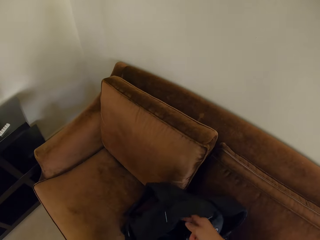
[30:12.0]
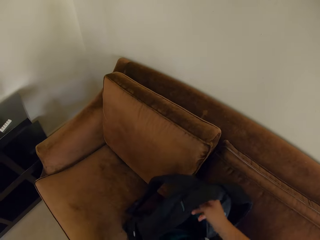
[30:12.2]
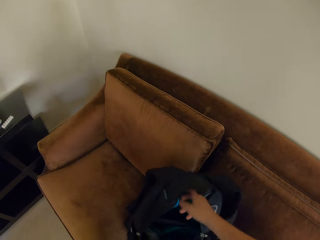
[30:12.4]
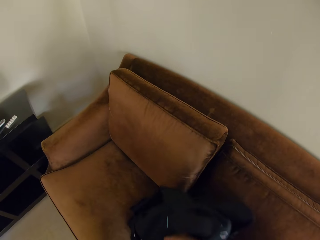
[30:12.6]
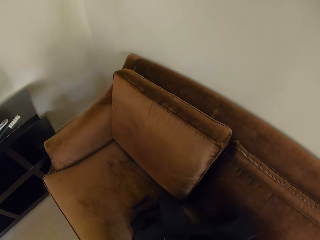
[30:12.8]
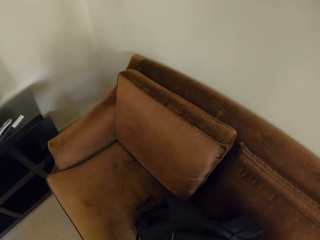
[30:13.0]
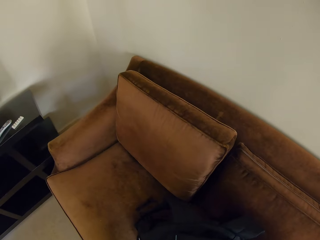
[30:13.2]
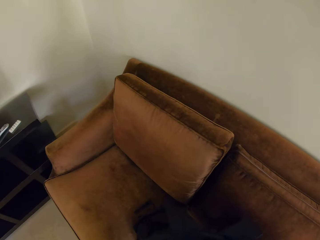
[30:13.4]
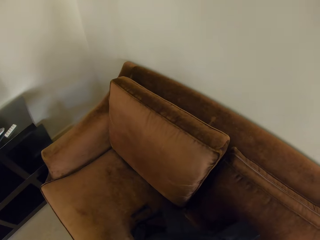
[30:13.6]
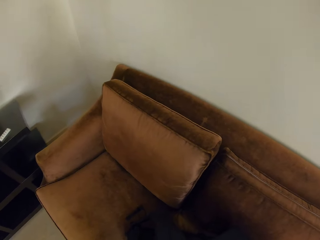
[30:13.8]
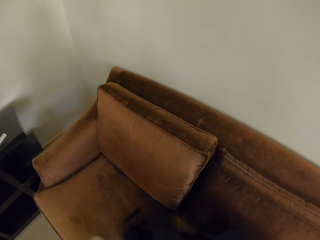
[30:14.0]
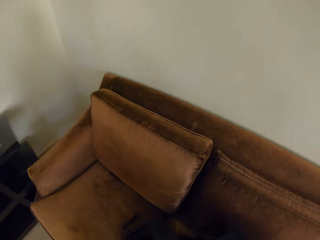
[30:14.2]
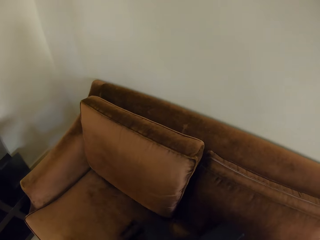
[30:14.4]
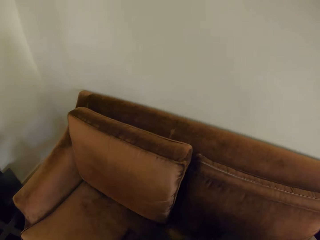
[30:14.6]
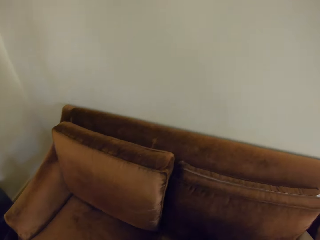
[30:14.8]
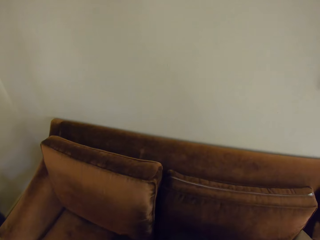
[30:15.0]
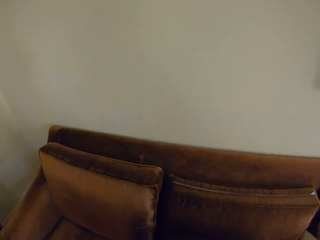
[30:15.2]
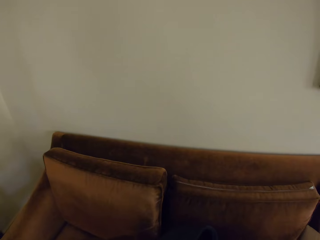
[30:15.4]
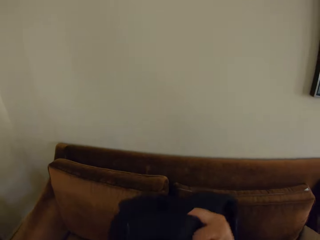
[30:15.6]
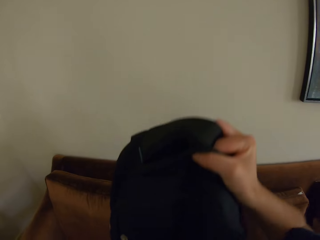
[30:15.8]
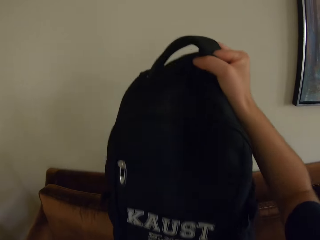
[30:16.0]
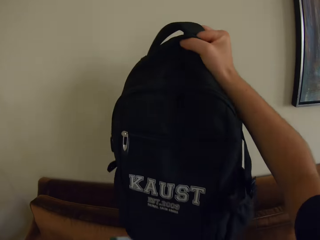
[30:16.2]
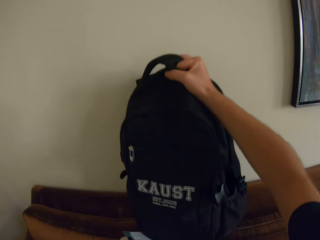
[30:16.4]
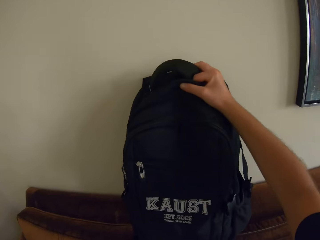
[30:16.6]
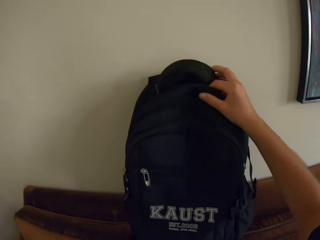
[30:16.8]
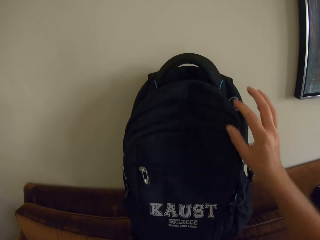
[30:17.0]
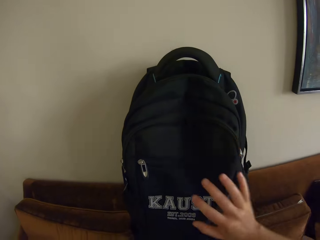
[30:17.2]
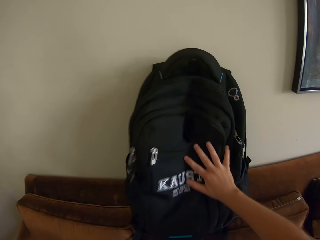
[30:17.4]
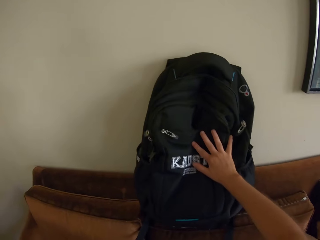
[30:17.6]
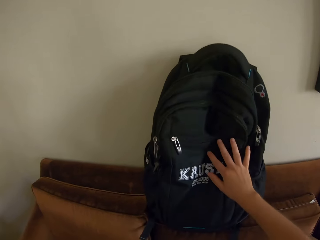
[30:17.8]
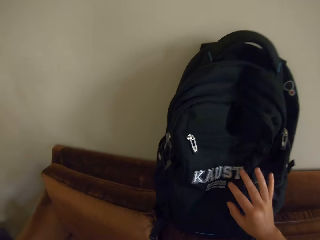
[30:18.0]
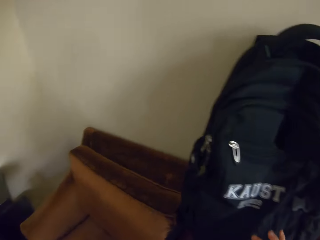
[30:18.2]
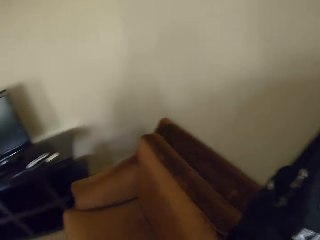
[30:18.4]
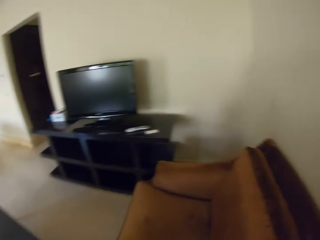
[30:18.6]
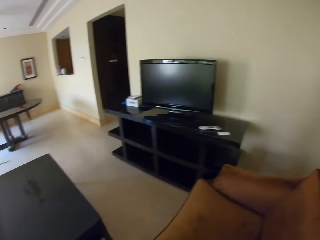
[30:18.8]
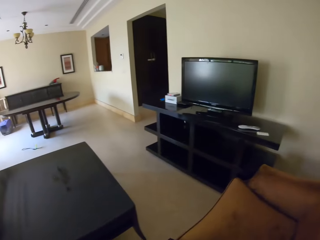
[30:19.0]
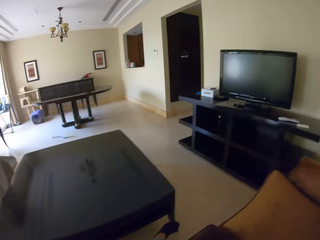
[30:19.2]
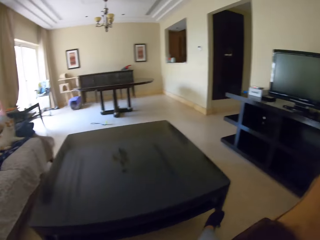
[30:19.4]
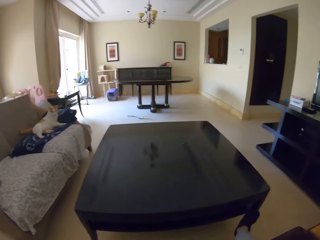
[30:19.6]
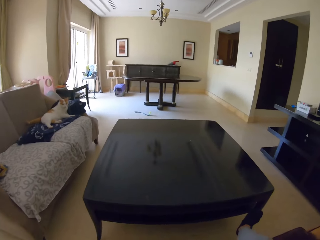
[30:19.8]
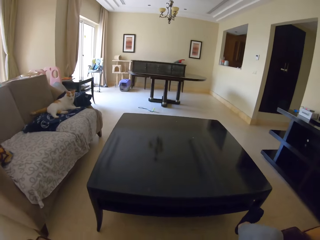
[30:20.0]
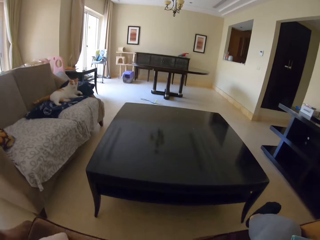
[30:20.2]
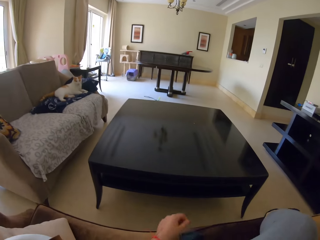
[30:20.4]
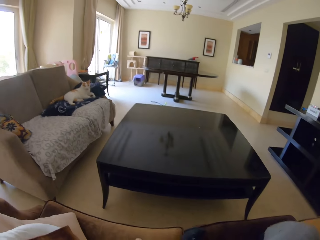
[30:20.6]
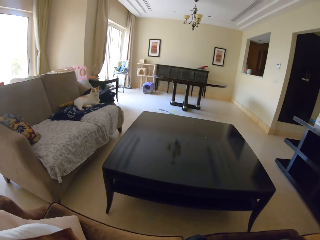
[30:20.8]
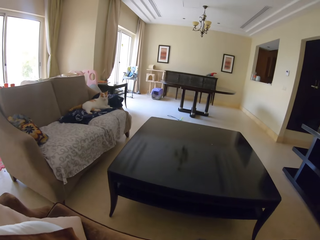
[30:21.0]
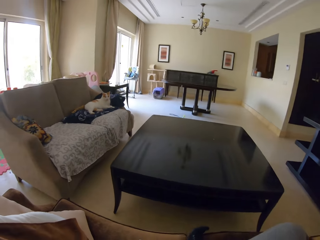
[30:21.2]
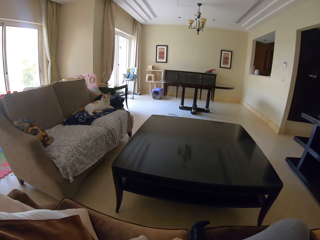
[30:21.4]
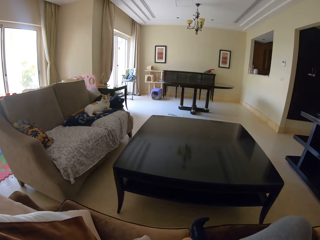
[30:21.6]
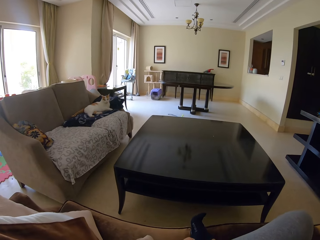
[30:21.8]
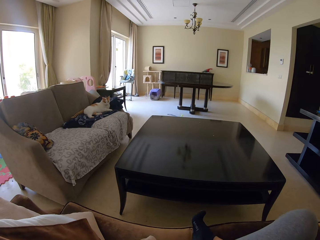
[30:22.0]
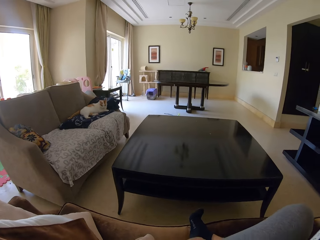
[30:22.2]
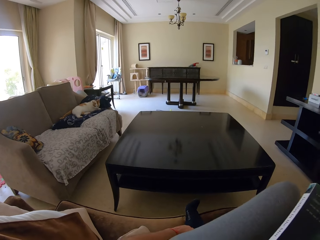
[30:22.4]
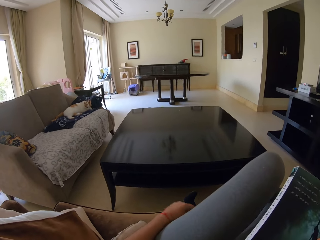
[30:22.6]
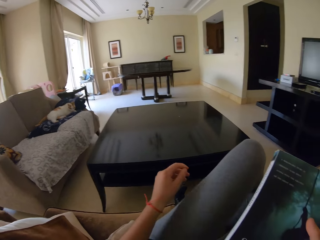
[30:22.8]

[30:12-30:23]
The camera wearer searches inside a bag on the sofa. They lift the bag off the sofa. They place the bag on the sofa's head pillows. They push the bag. They sit down on the sofa and put up their legs on the sofa. They lie on the sofa.

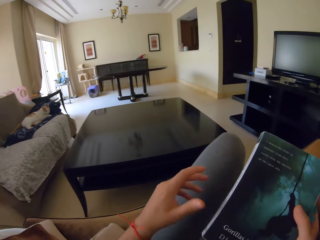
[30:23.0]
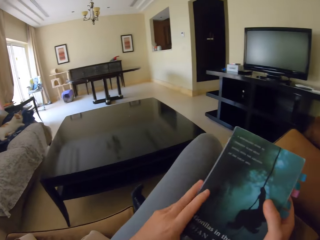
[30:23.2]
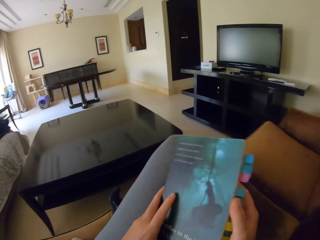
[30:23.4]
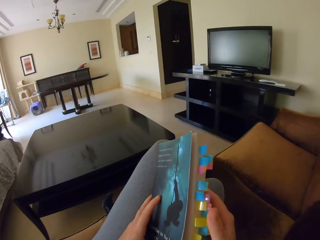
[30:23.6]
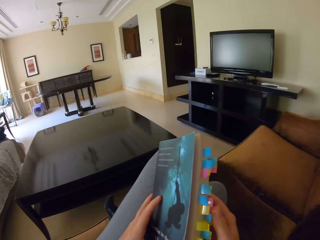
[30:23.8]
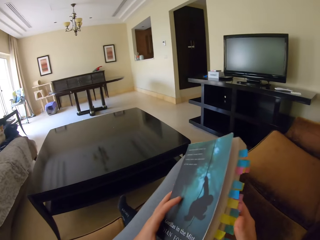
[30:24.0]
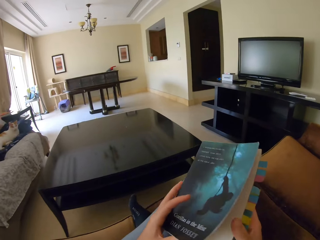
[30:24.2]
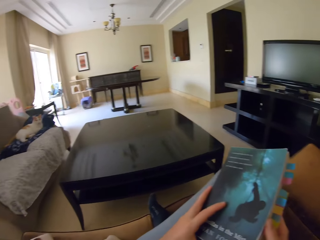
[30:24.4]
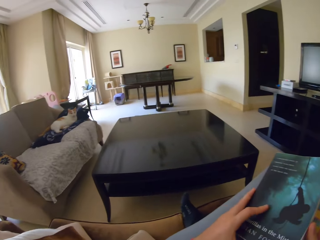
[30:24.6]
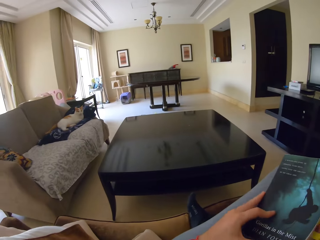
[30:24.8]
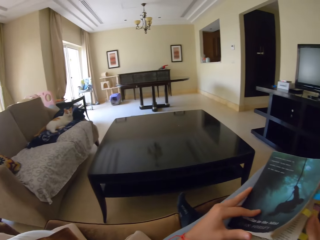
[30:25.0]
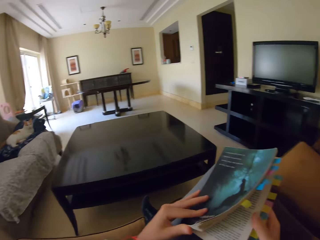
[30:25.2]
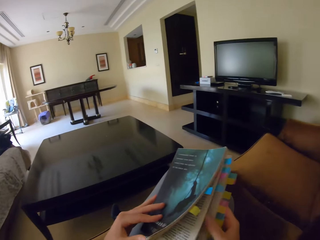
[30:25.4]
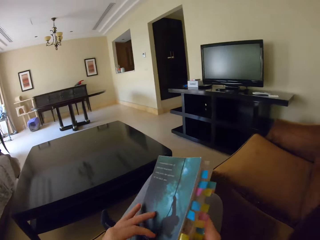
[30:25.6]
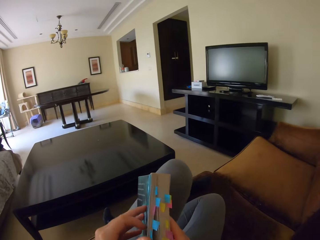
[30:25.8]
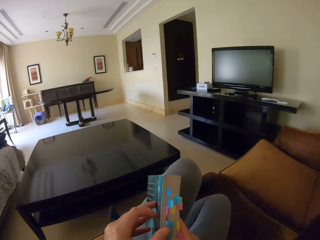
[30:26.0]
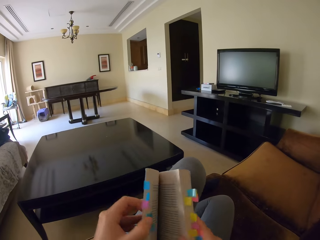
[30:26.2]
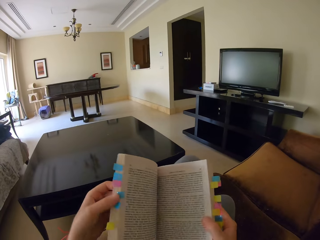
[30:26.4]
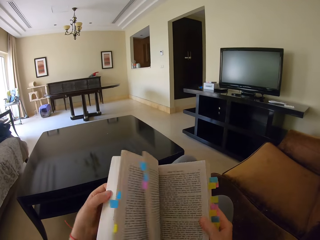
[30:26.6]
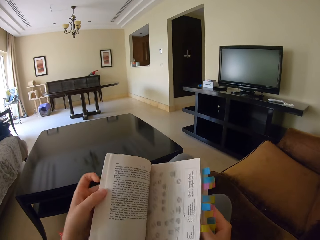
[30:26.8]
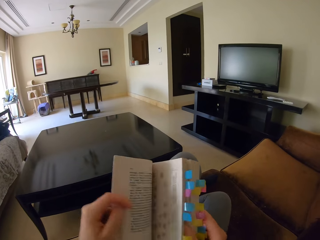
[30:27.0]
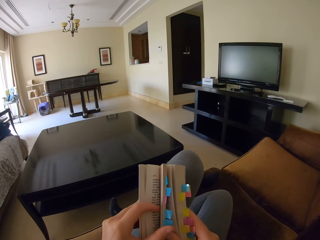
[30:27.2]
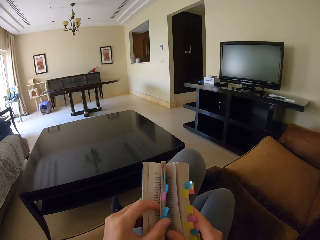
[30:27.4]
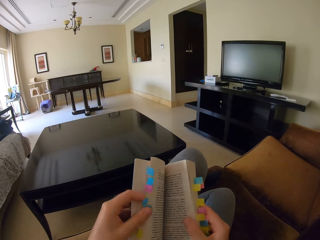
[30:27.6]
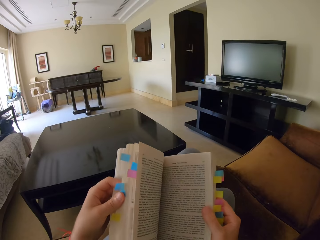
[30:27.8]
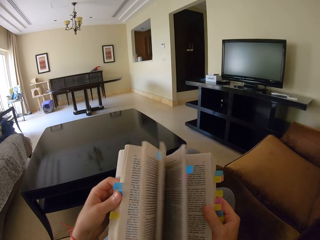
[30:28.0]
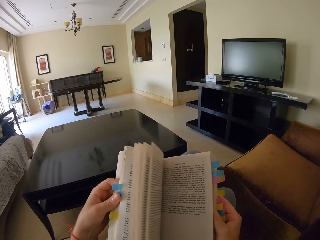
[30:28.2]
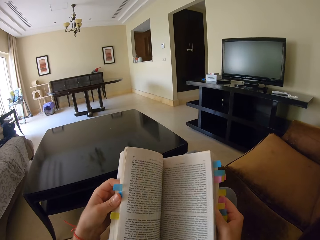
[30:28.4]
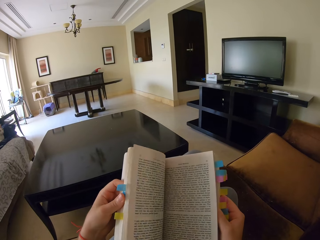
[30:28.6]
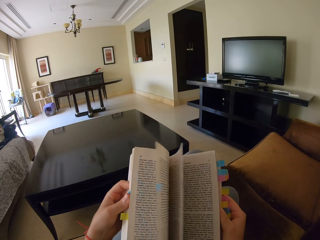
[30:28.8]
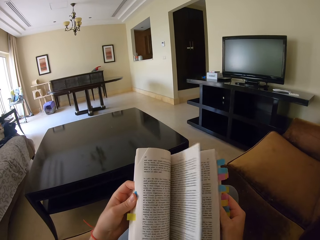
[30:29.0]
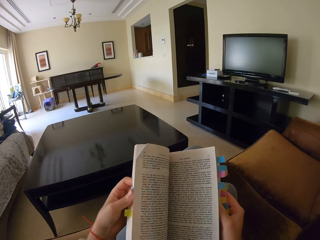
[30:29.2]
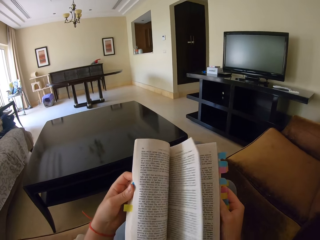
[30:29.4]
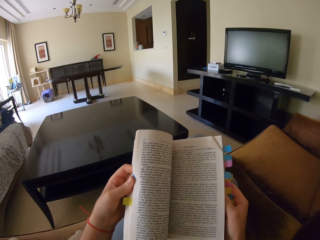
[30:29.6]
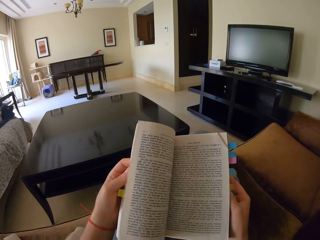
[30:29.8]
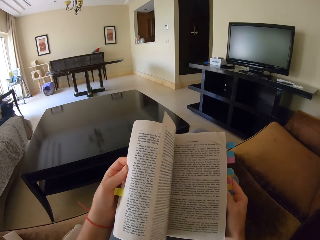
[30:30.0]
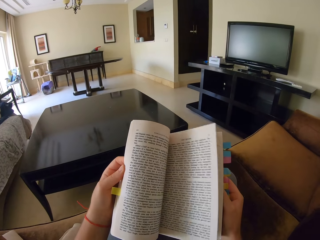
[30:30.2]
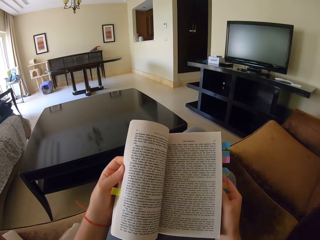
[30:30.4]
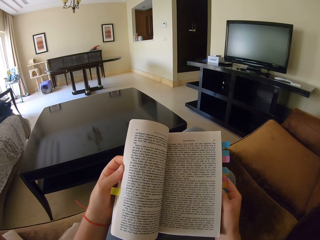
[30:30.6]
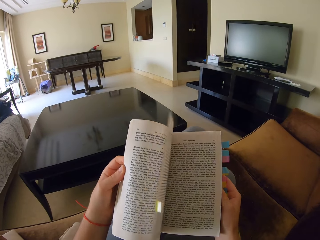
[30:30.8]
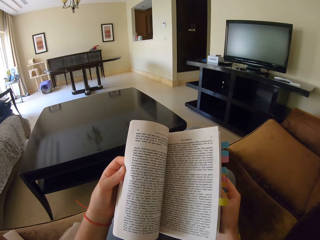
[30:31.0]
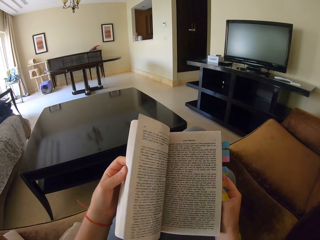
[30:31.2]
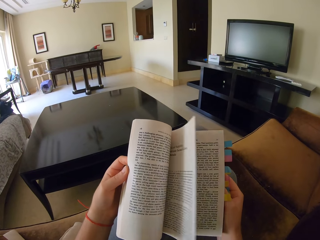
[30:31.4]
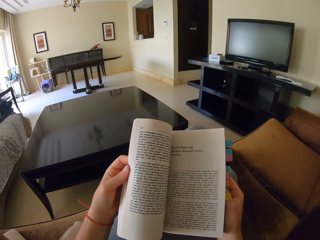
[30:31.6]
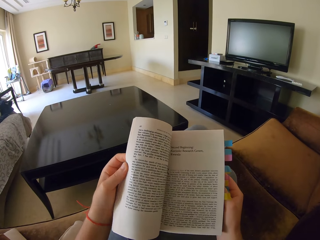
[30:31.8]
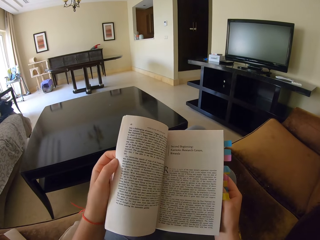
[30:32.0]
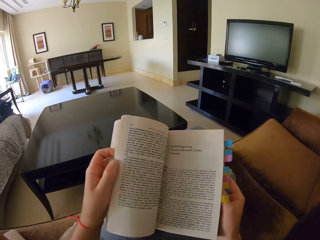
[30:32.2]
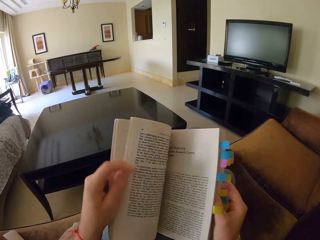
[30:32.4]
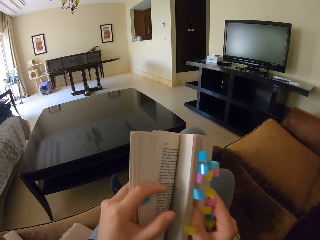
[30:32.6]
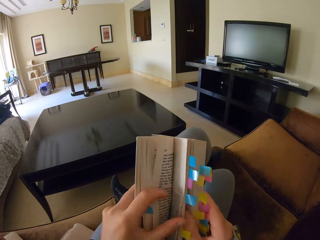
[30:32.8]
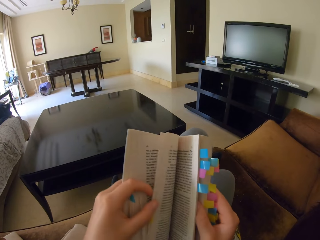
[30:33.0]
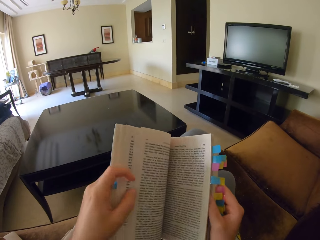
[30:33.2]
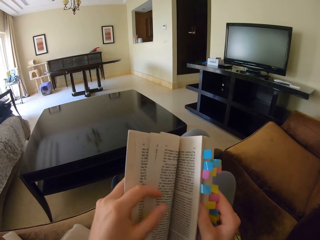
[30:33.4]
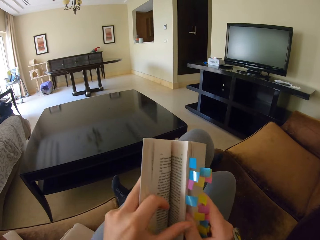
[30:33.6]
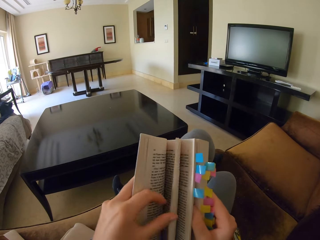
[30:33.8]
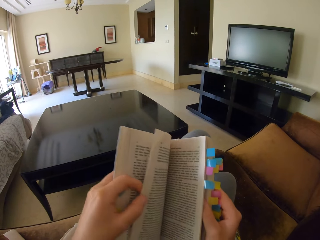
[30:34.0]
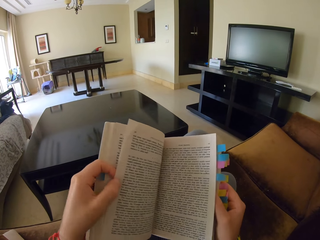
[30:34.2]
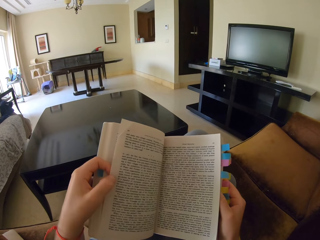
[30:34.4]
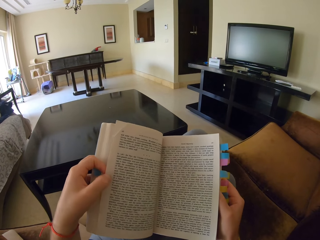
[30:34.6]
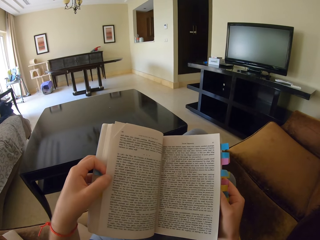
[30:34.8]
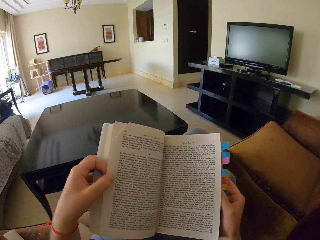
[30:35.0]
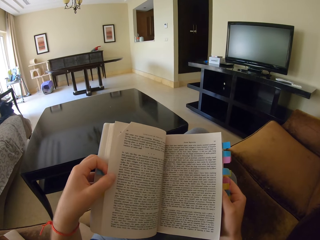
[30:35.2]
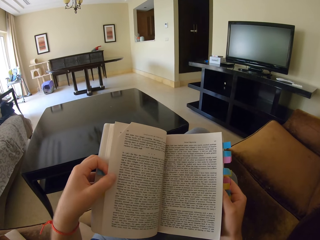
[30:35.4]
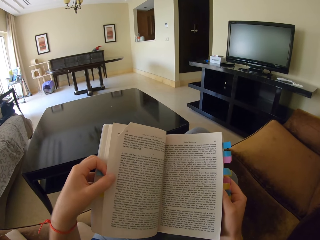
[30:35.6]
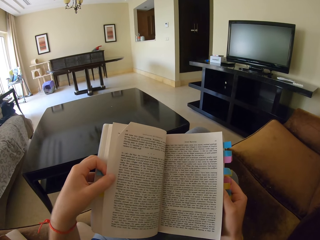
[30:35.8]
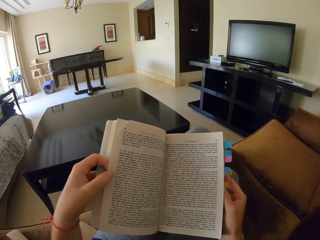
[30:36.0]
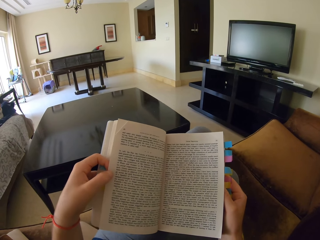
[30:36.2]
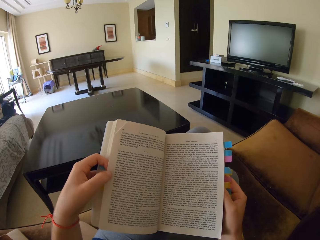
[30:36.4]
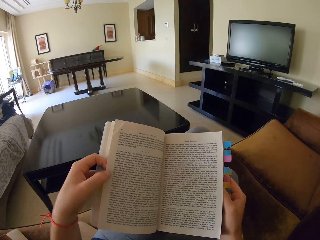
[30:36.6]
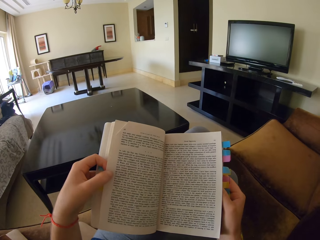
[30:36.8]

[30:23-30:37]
The camera wearer opens the book pages. They open the book. They open pages of the book. They open pages of the book again.
